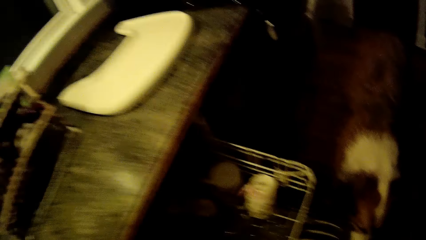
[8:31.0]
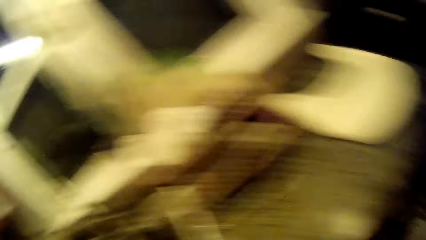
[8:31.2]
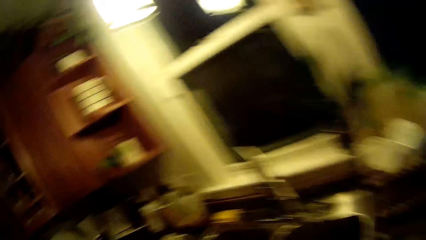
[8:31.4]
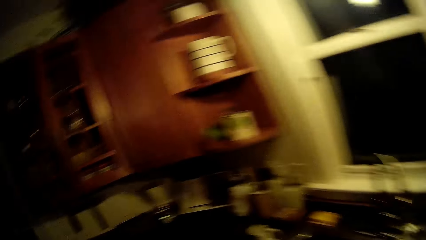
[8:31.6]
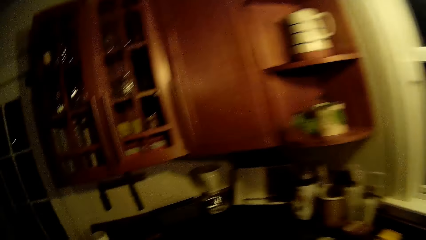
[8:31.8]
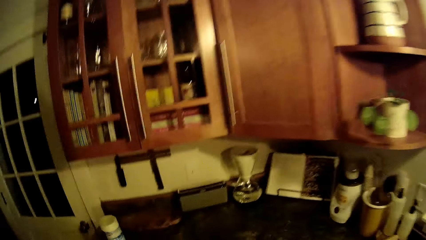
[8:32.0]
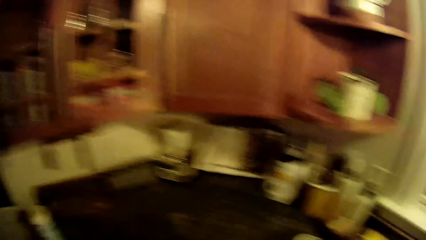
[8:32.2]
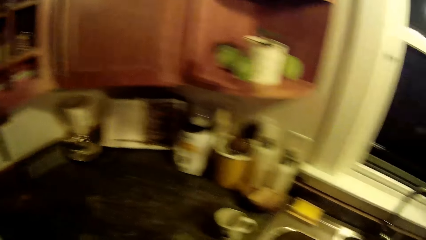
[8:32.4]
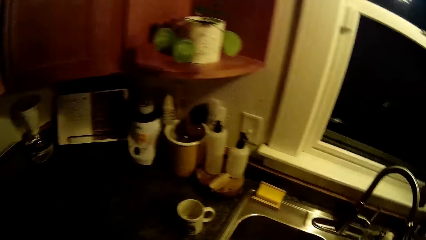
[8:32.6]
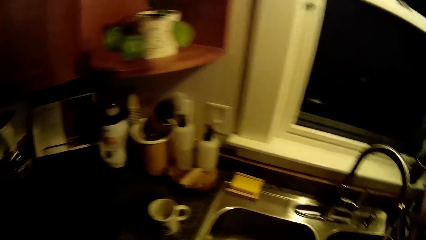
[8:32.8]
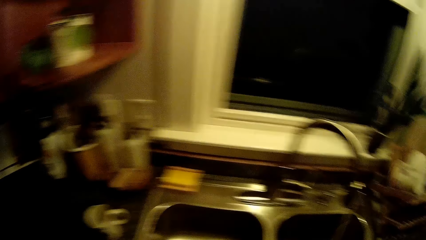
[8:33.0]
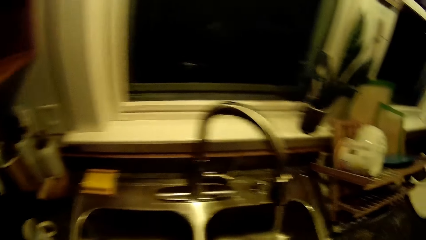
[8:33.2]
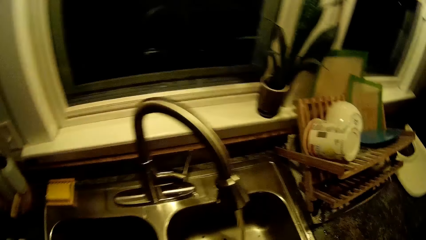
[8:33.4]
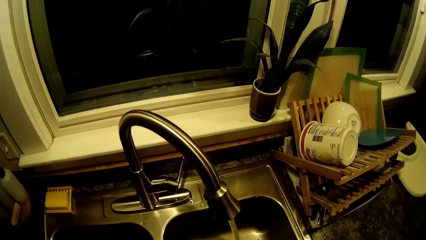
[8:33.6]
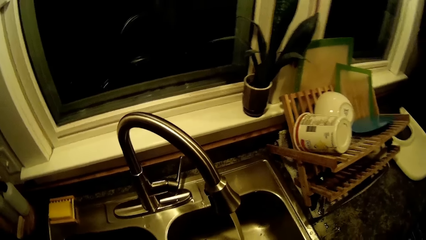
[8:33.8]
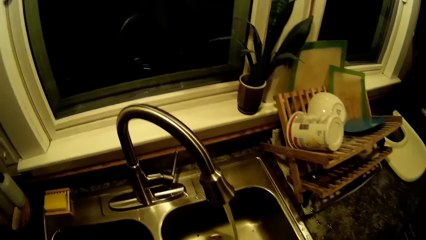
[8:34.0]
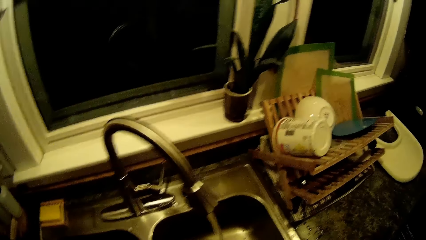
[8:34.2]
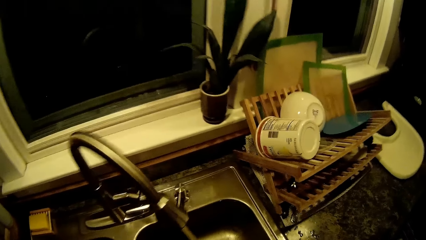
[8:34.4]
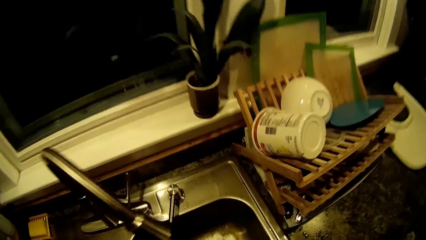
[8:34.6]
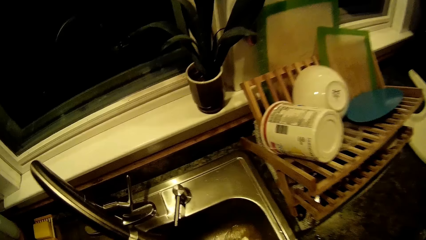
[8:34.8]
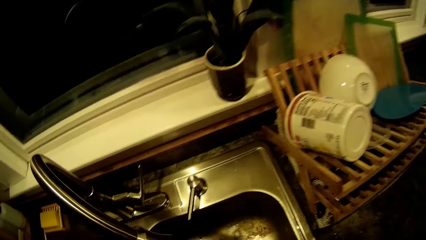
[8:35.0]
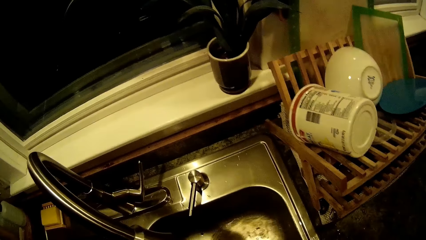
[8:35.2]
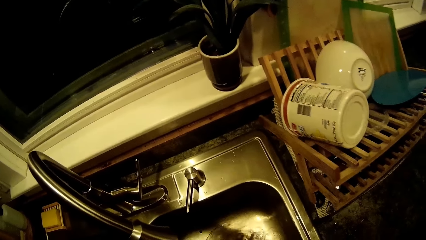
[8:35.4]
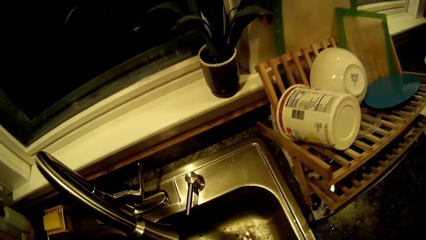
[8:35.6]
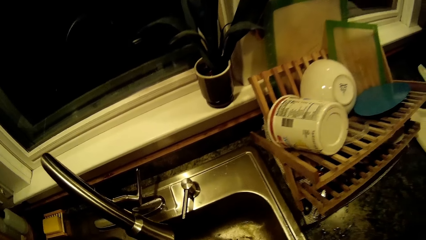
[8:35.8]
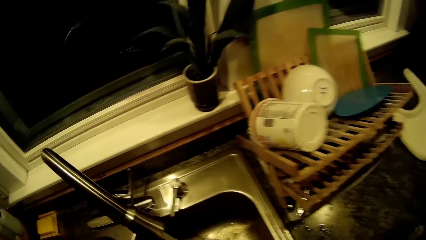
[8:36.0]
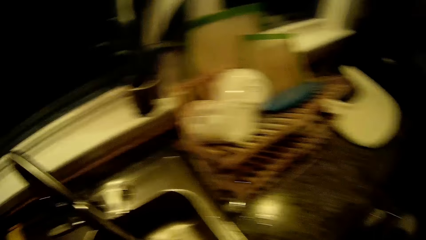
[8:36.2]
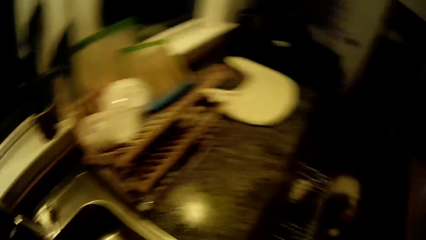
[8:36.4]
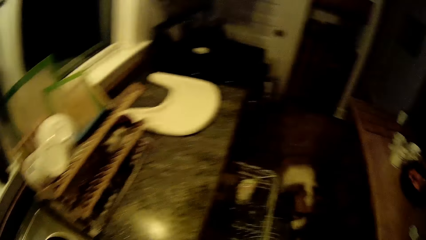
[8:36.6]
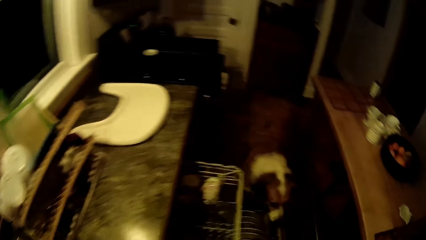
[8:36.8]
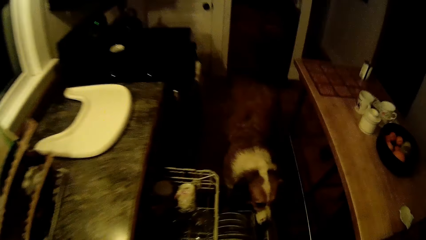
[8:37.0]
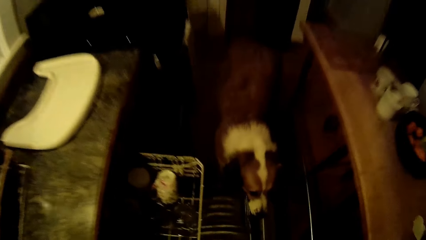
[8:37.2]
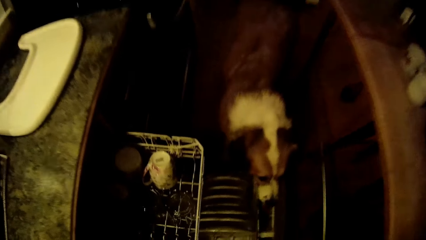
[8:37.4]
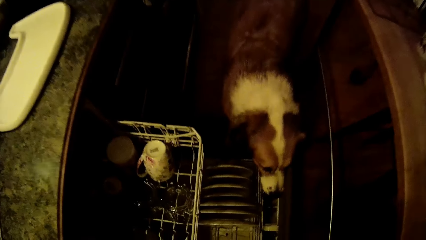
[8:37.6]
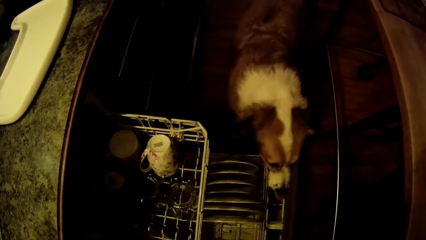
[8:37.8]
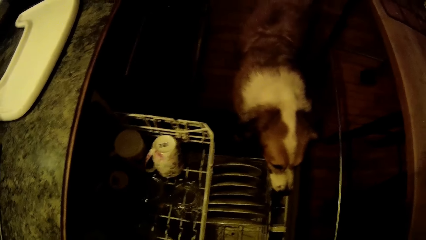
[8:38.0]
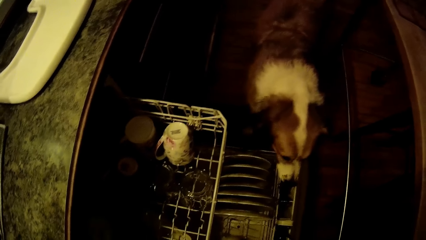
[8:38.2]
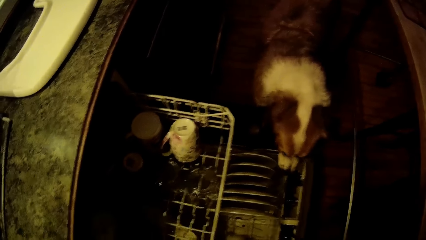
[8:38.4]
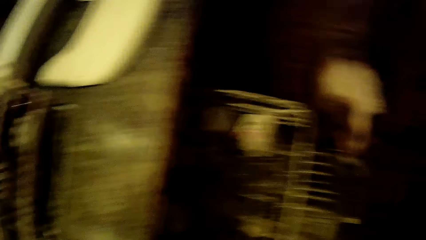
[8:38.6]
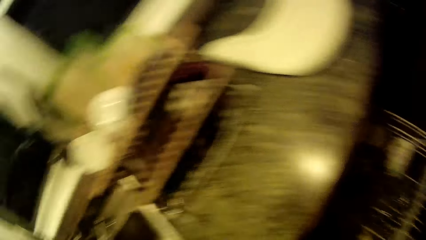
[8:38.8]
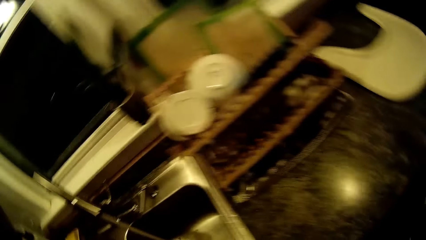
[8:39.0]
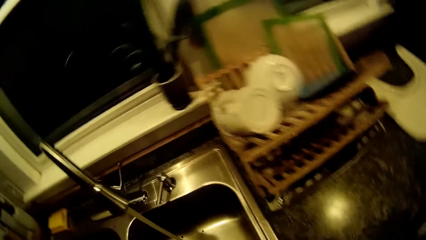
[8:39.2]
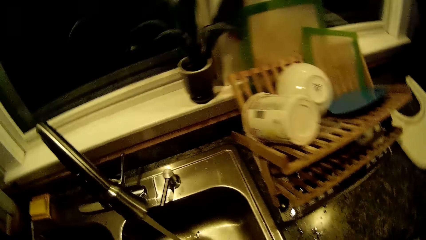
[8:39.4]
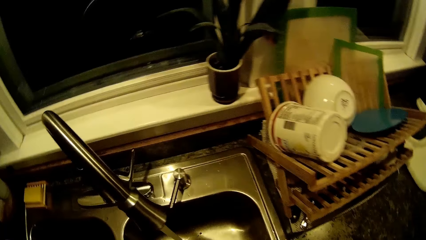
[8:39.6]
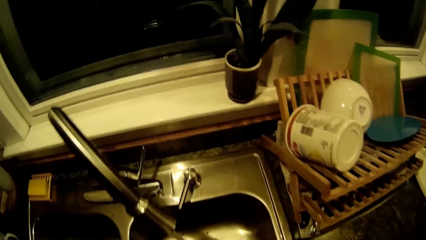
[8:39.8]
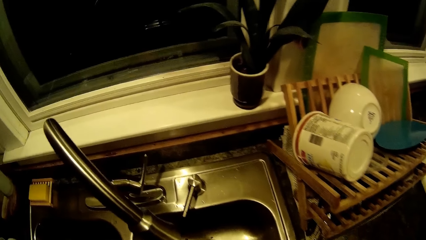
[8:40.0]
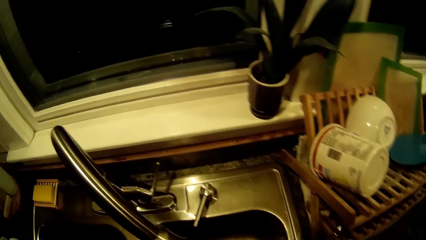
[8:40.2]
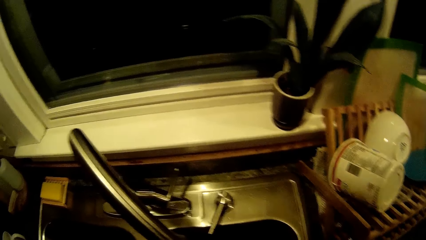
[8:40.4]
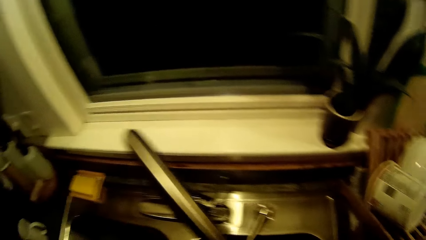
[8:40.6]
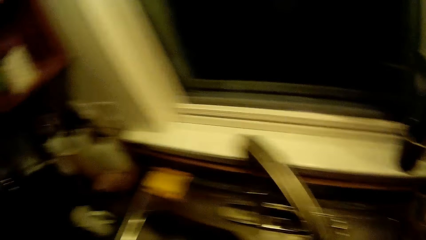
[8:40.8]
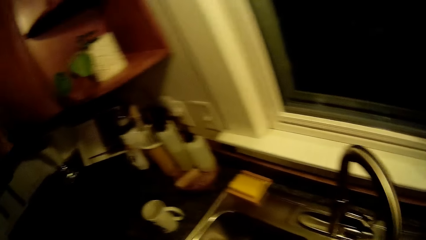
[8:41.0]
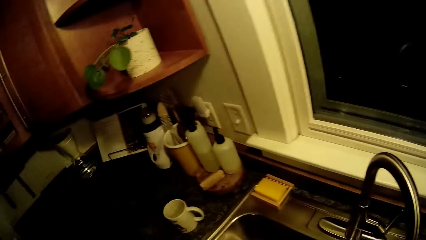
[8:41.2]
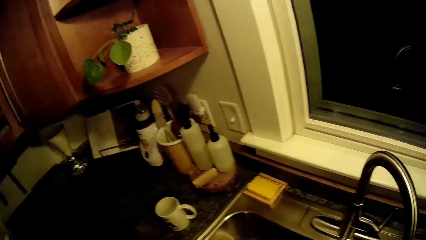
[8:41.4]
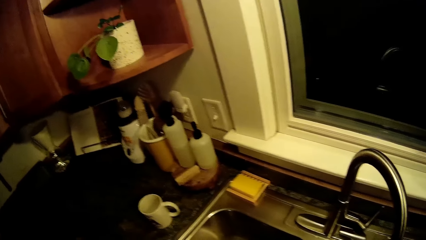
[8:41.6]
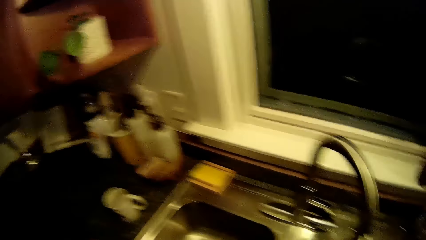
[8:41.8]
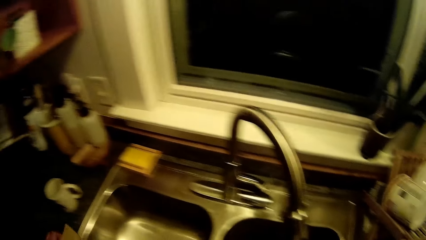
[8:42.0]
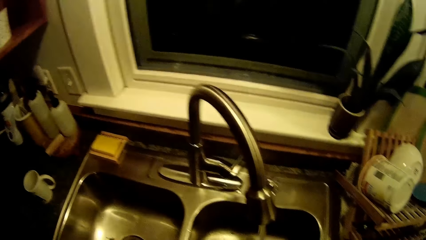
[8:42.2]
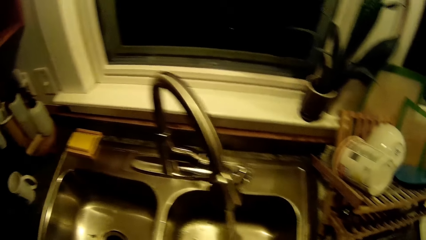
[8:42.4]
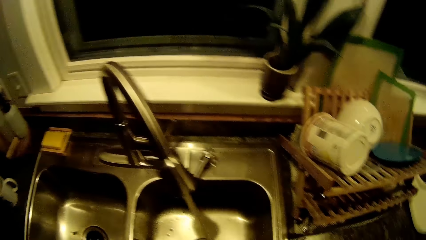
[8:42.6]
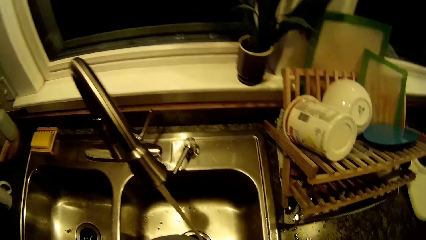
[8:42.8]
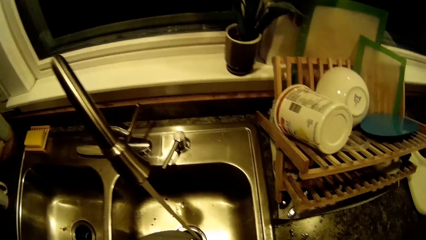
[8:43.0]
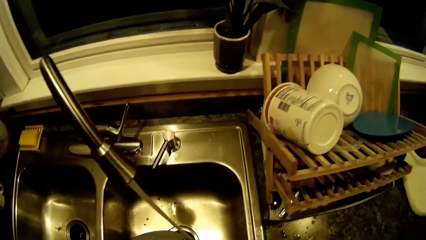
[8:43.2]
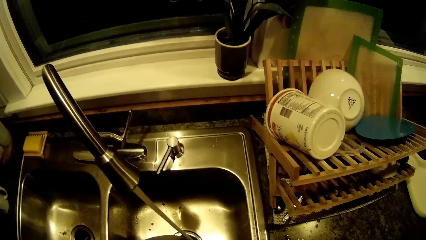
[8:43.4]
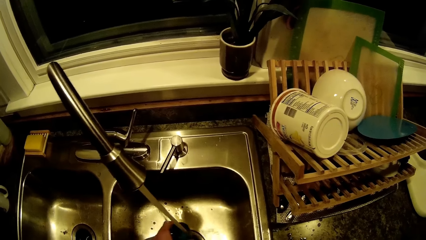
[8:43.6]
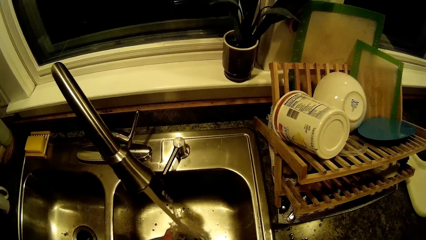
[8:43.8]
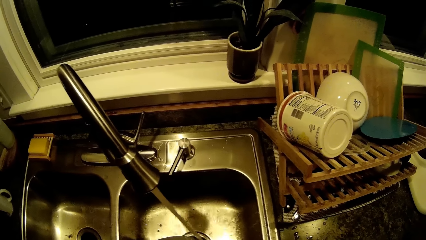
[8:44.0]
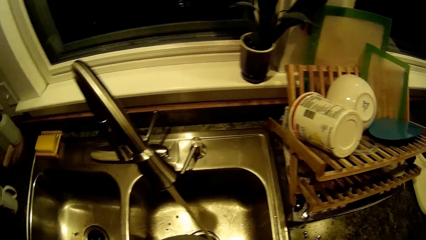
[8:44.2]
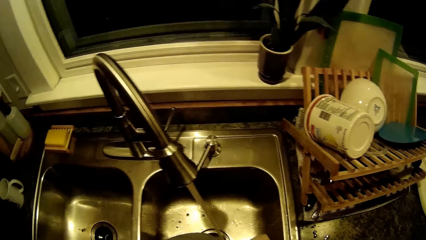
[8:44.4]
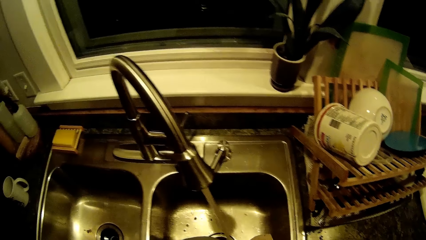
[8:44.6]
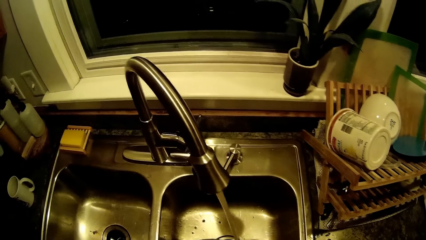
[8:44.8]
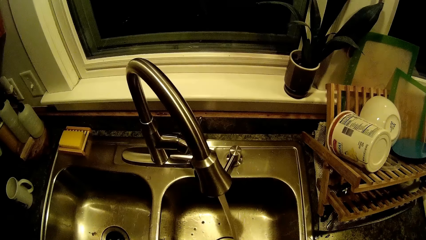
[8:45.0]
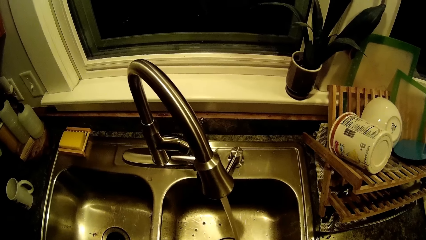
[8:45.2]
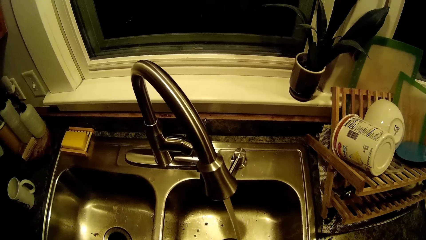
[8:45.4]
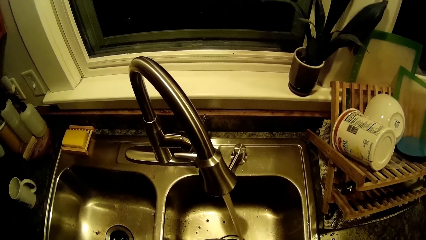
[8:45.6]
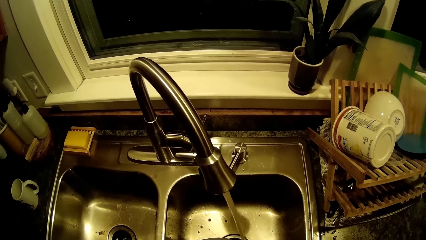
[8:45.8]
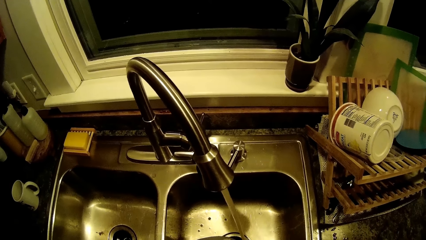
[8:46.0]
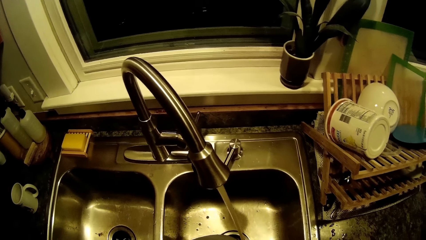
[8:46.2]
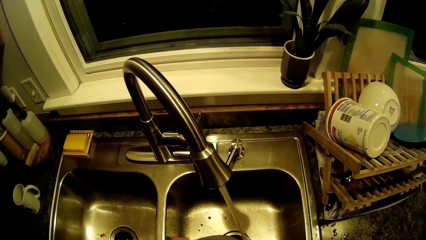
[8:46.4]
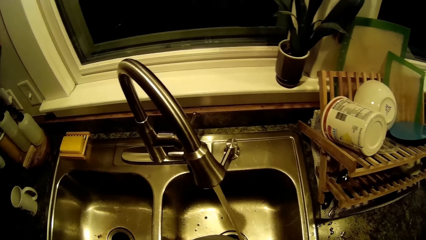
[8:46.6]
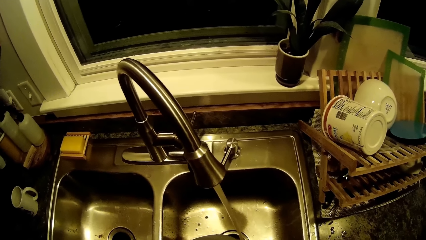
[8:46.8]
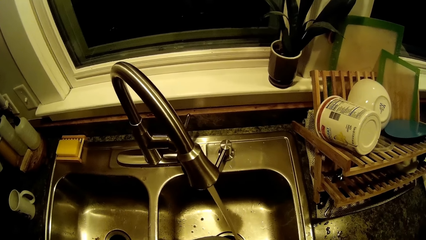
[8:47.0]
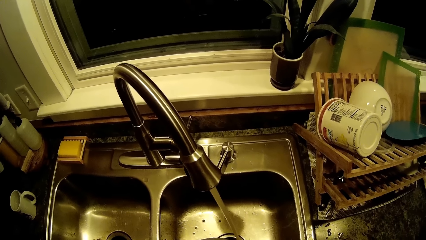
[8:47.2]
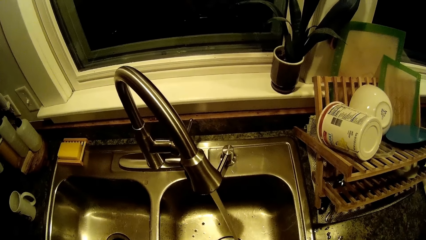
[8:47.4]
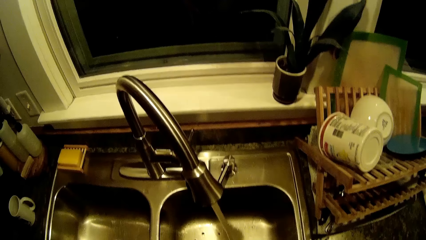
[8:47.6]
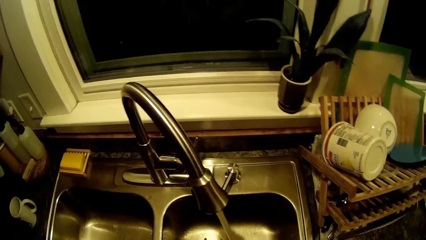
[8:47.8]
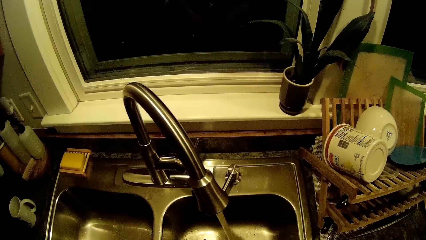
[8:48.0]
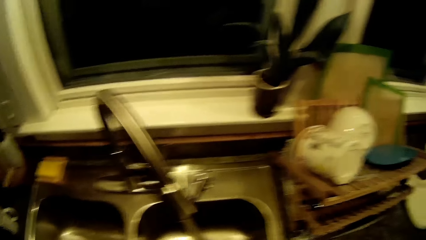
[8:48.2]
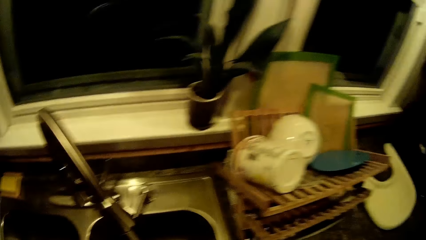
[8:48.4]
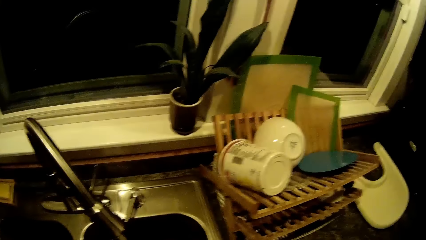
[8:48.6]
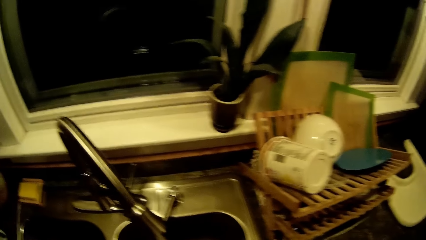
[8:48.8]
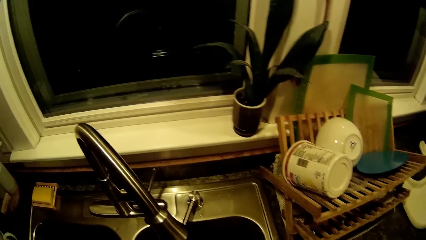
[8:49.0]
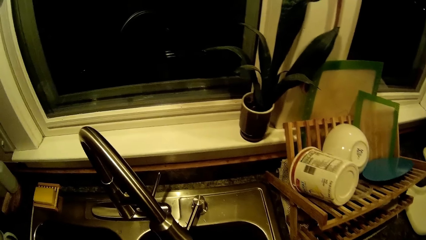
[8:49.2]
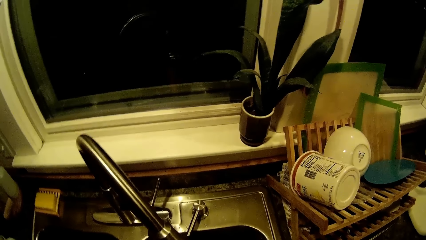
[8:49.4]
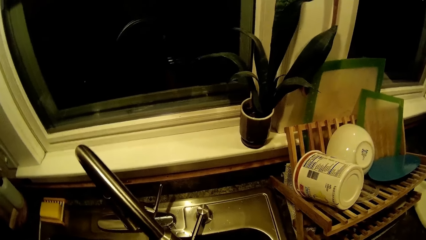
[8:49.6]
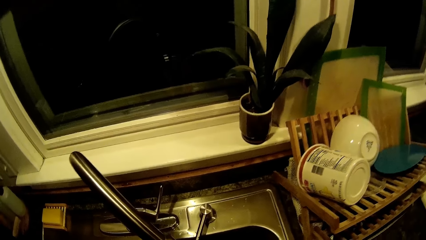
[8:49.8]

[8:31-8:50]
The camera wearer picks up the mug with the left hand. They rinse the mug. They put the mug in the dishwasher. They rinse the mug.
